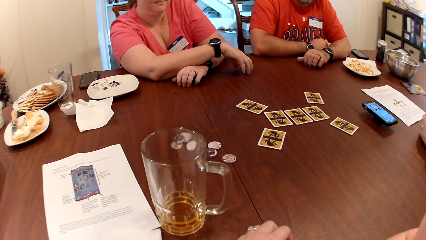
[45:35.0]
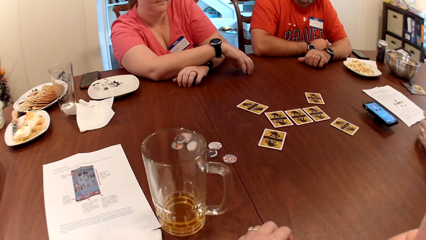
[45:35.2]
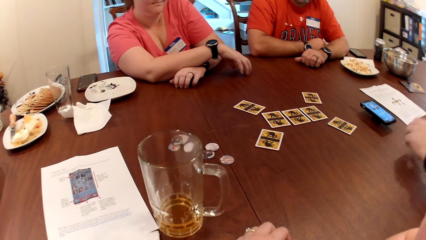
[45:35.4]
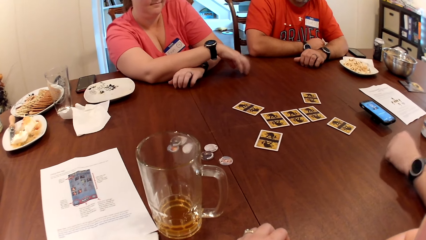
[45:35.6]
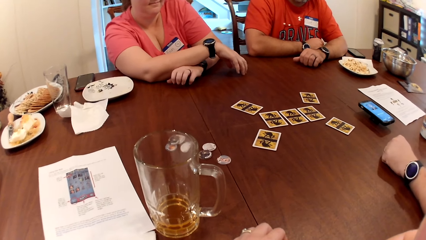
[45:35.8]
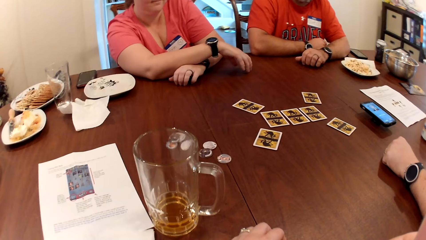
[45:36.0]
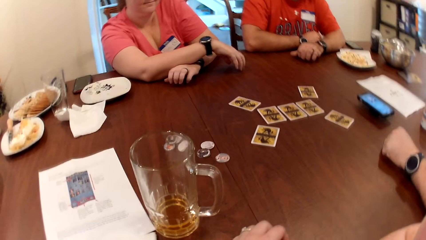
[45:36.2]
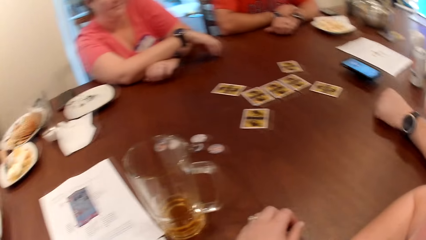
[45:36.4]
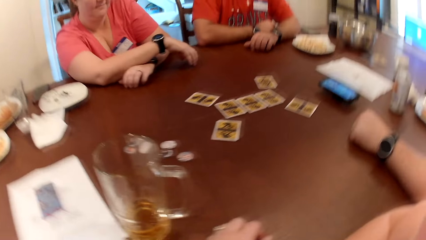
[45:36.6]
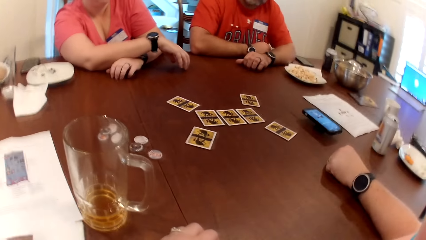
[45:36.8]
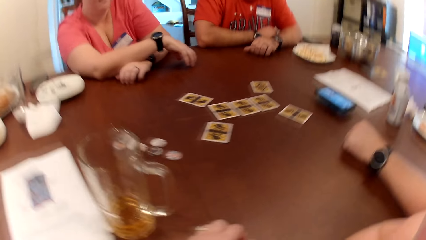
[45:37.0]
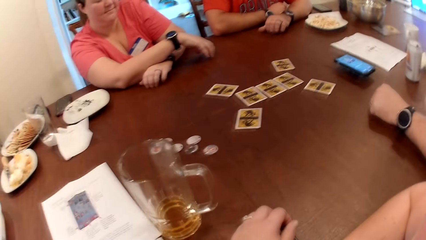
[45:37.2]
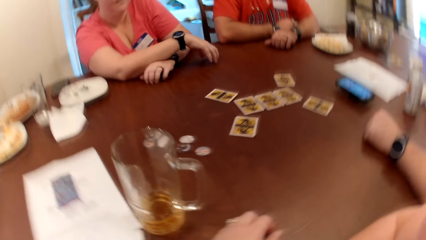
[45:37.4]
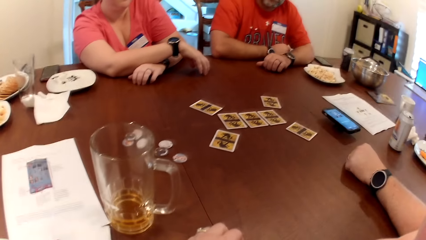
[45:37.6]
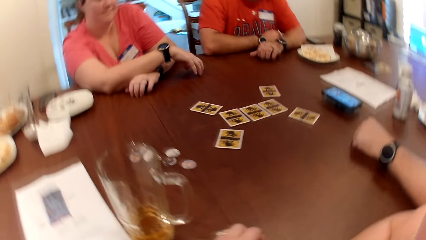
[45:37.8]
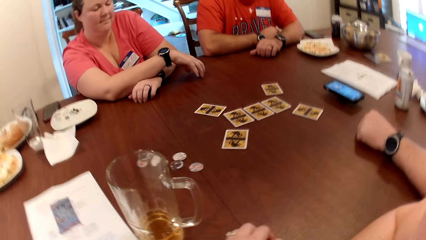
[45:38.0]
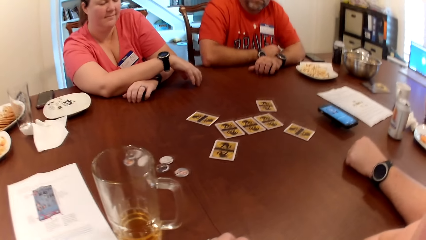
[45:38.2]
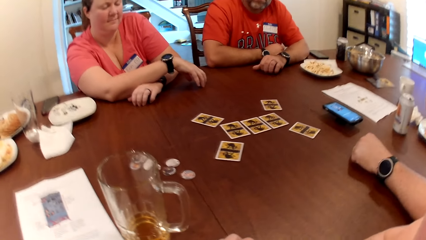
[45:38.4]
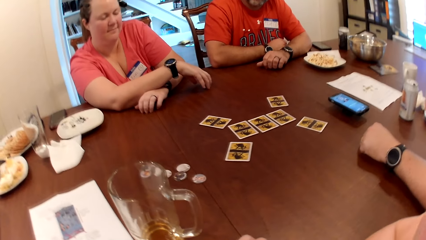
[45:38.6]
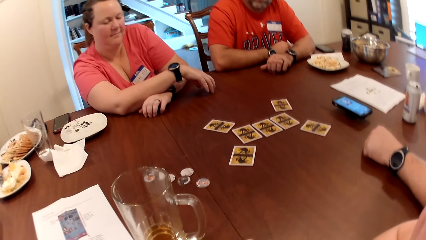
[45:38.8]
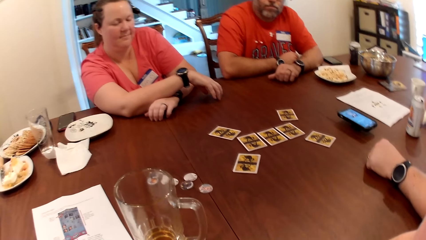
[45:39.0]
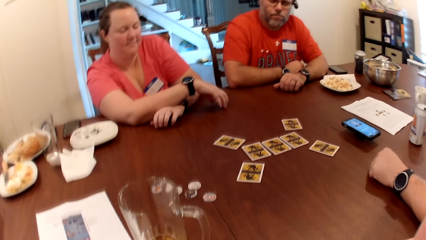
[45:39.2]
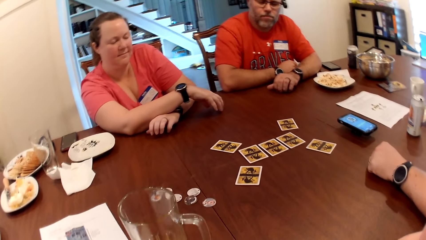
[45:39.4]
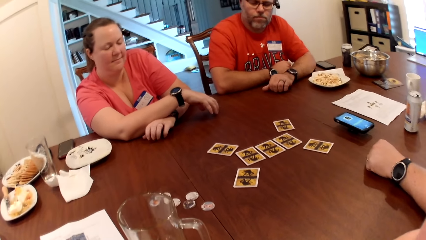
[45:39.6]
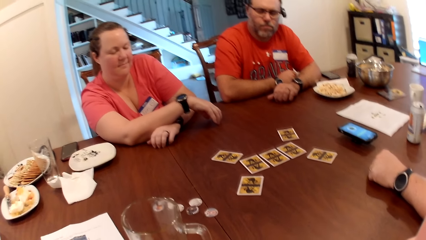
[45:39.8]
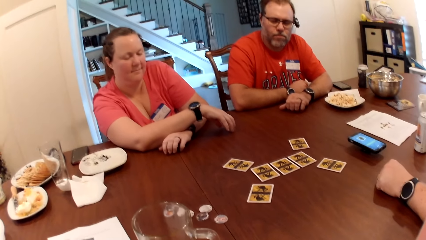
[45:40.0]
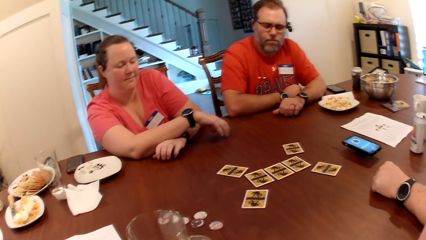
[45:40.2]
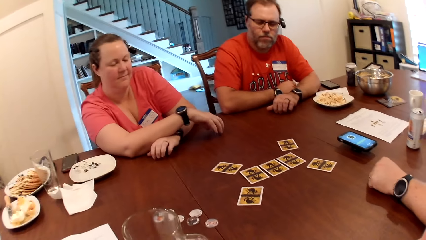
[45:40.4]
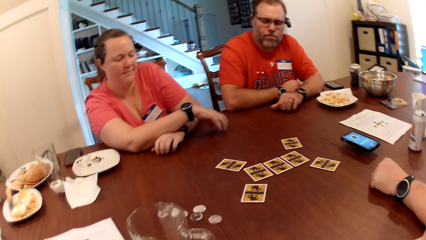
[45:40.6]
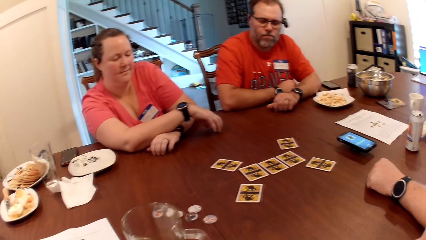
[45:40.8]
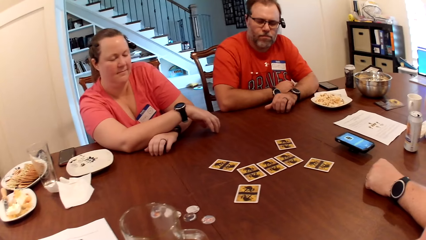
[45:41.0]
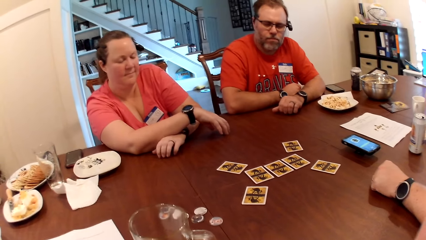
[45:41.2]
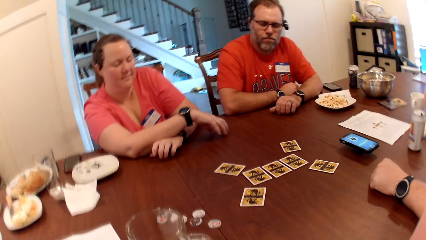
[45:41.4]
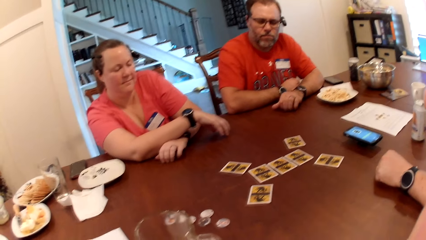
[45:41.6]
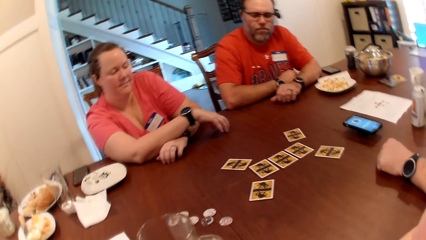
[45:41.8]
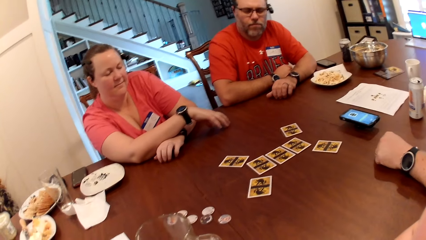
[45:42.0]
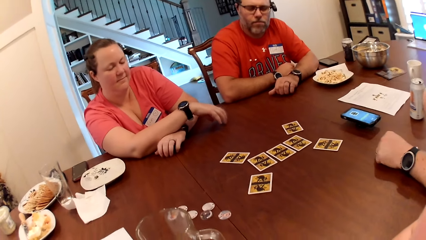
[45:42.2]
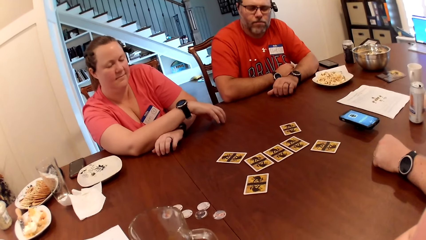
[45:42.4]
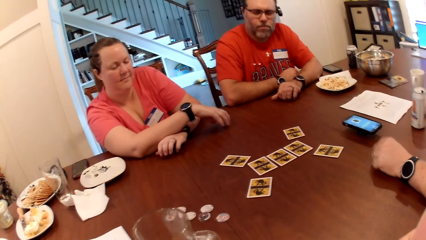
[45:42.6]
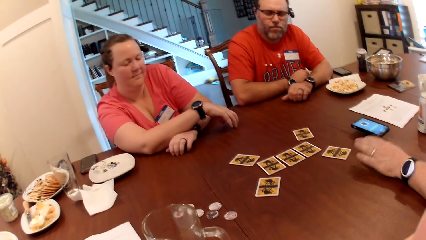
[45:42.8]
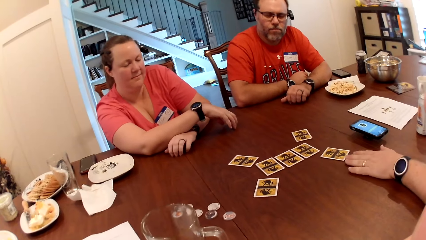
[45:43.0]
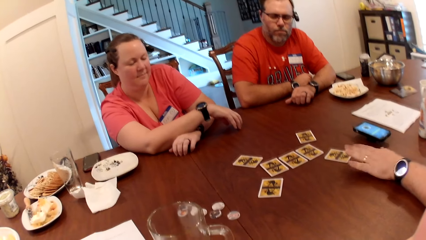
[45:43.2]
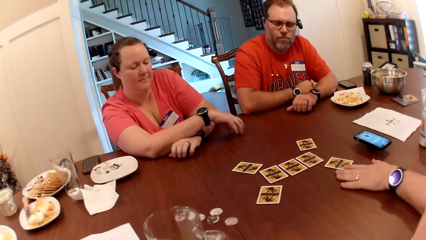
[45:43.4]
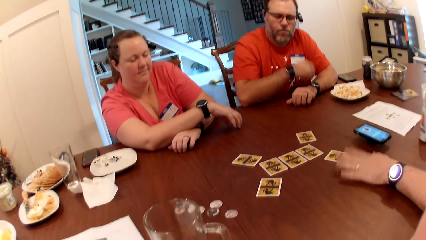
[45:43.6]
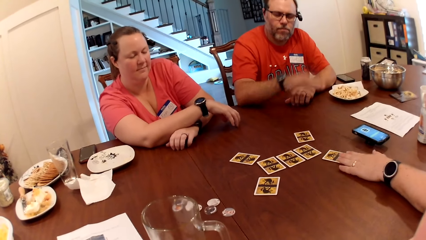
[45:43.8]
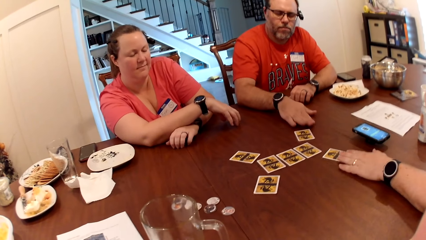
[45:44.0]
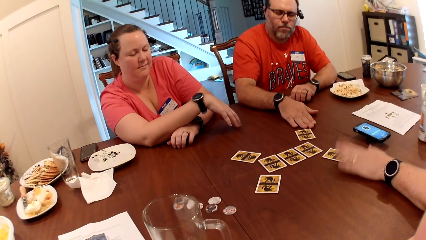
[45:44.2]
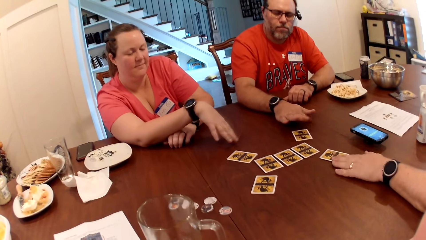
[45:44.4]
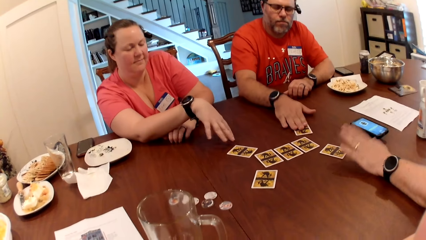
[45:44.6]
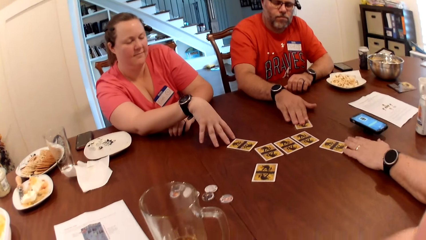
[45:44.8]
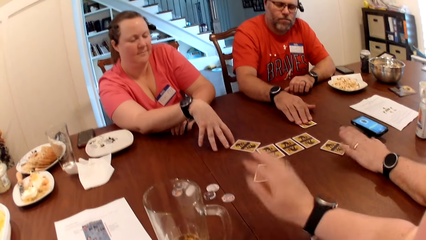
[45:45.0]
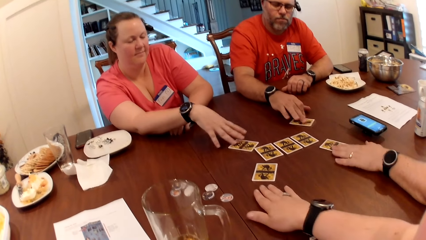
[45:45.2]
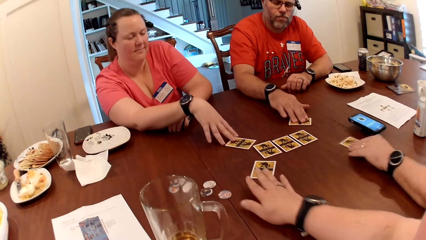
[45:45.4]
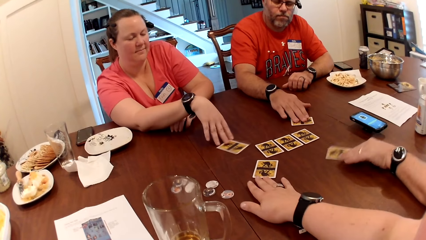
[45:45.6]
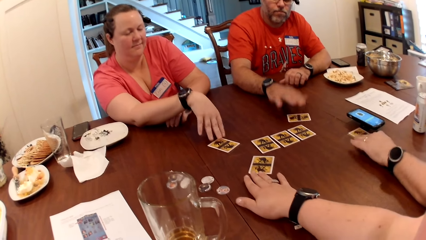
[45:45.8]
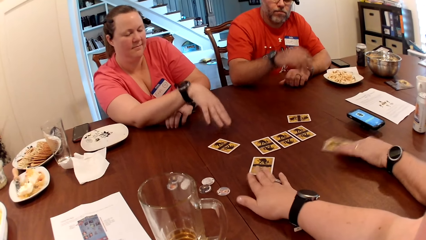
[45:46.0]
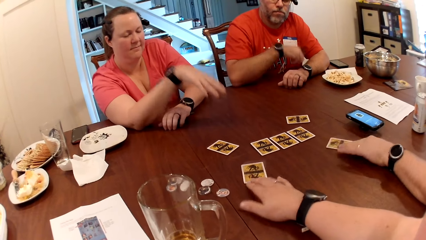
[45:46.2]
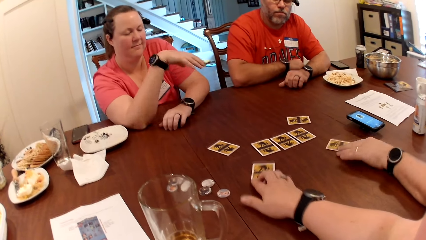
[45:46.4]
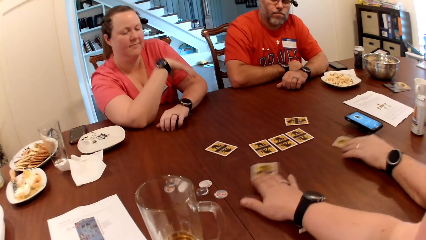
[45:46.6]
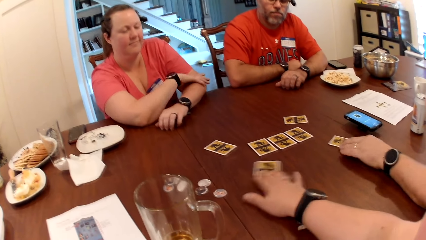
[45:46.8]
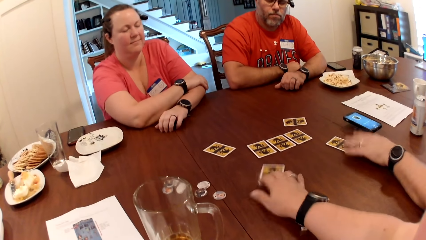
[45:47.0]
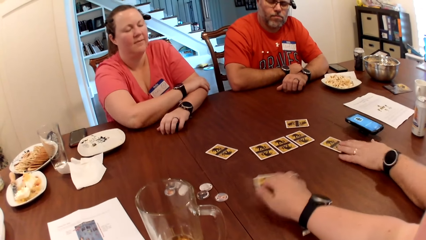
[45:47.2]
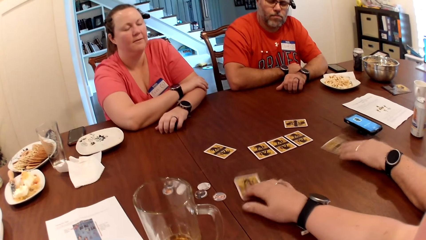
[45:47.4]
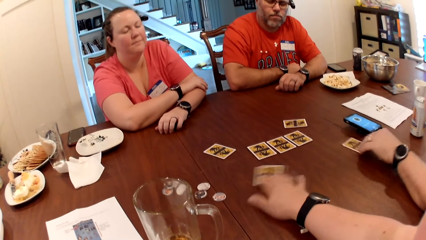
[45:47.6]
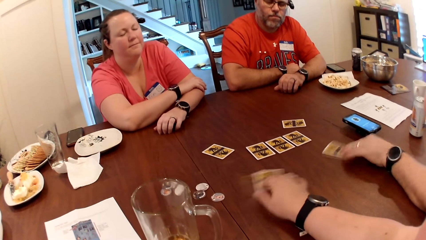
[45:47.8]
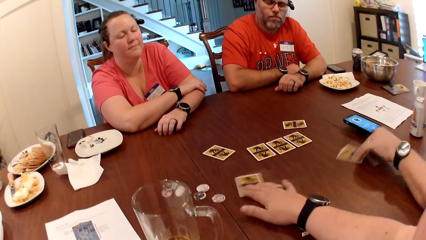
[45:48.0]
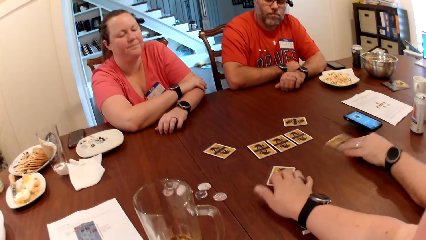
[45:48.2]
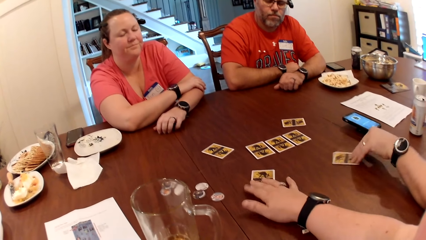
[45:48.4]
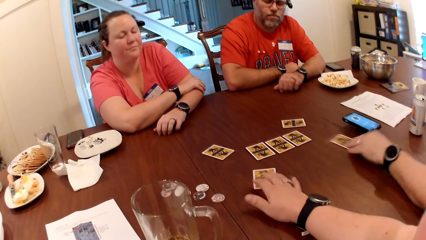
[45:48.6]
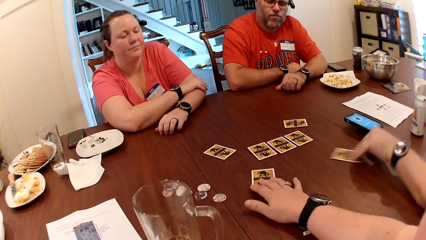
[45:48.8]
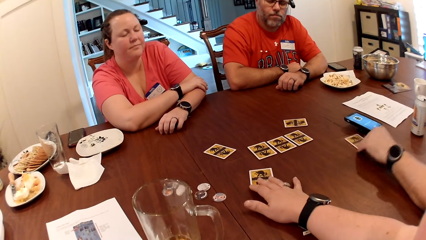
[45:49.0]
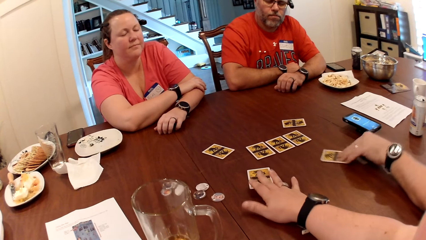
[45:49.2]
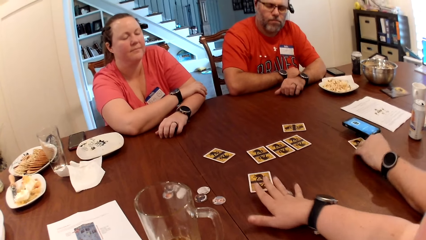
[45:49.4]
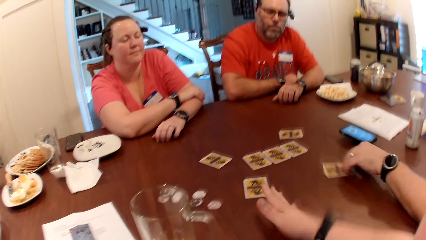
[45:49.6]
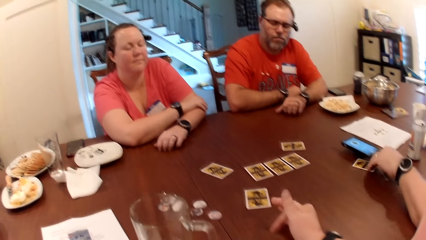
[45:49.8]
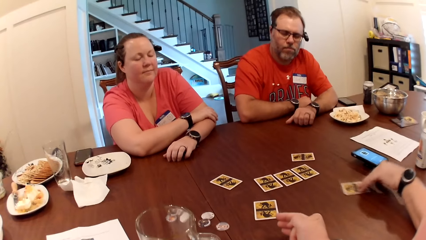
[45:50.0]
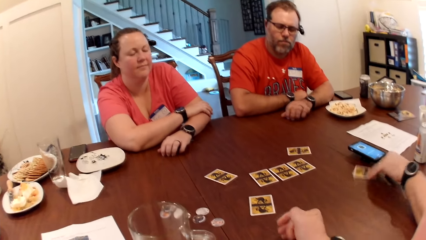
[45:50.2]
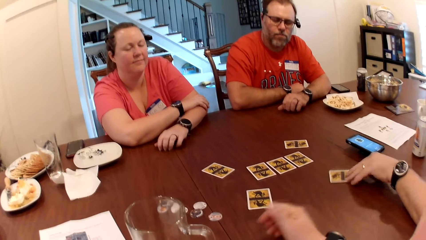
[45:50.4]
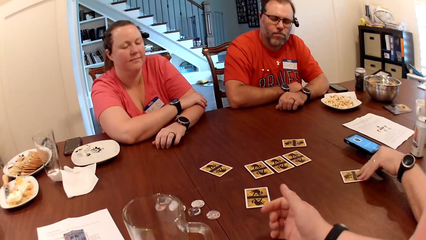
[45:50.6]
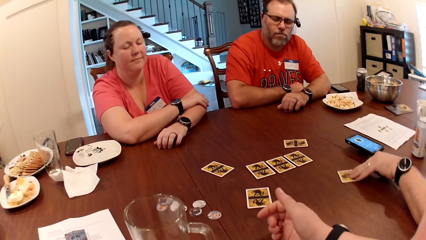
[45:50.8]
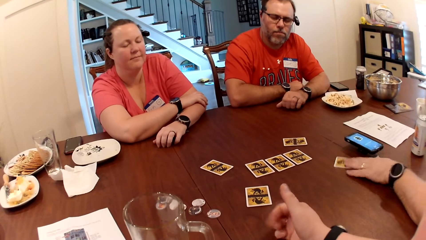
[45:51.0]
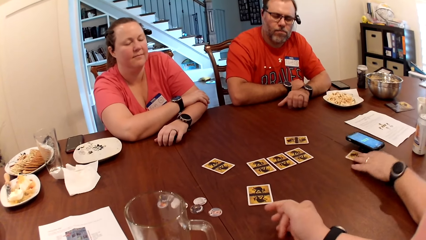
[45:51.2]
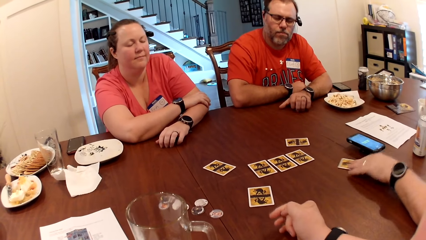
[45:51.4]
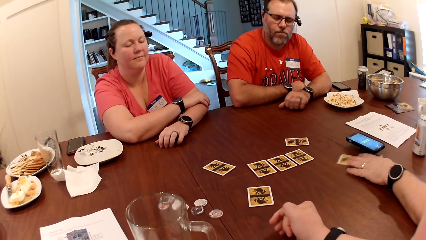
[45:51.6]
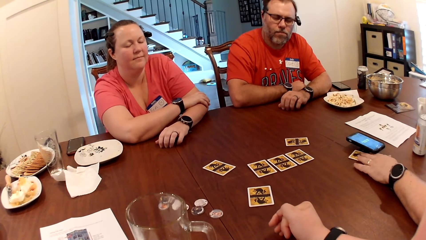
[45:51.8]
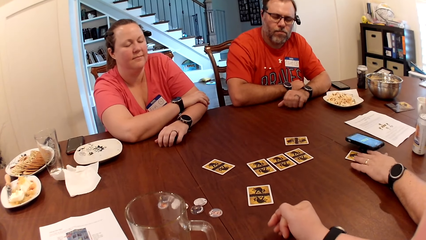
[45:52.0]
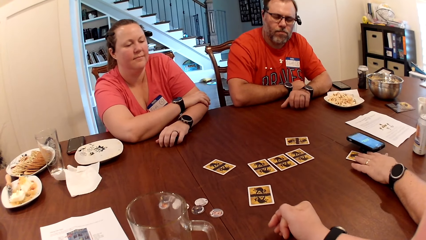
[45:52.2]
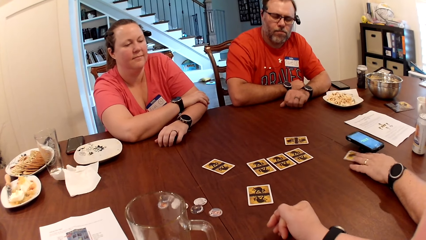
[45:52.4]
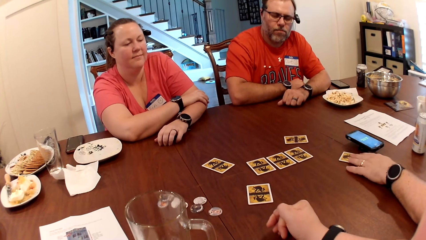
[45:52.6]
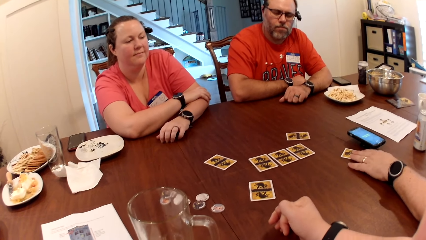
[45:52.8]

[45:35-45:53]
A man drops the can bottle on the table with his left hand. The man places his left hand on the table. The man reaches for a card. The man places his left hand on the card on the table. The man, another man and a lady reach for the card. The other man places his right hand on the card on the table. The camera wearer reaches for the card. The lady places her right hand on the card on the table. The camera wearer places her right hand on the card on the table. The other man moves the card on the table with his left hand. The first man moves the card on the table with his left hand. The lady moves the card on the table with her right hand. The camera wearer moves the card on the table with her right hand. The camera wearer and the first man rub the cards on the table. The camera wearer retracts her hand from the card.
